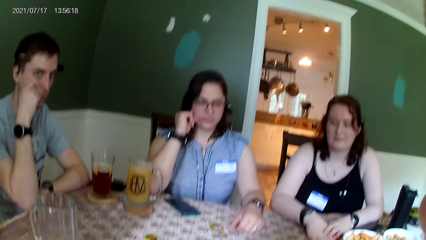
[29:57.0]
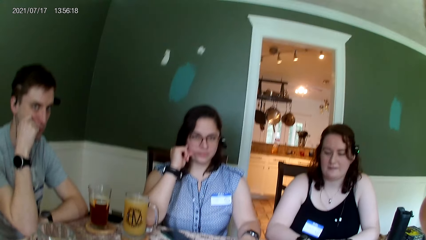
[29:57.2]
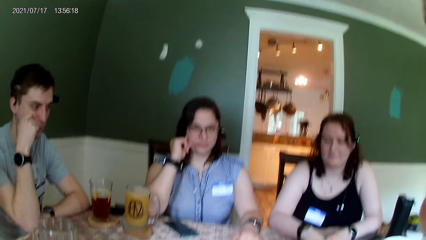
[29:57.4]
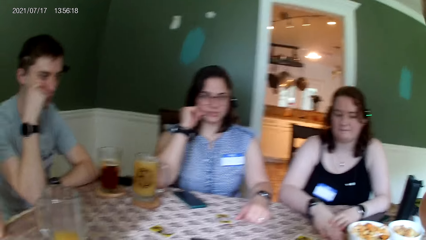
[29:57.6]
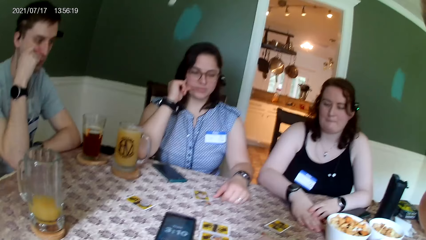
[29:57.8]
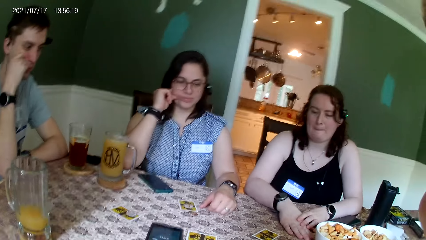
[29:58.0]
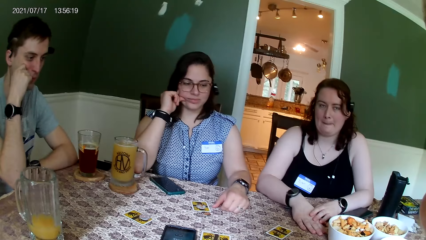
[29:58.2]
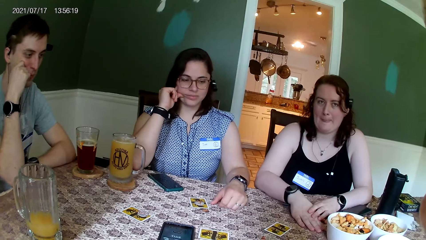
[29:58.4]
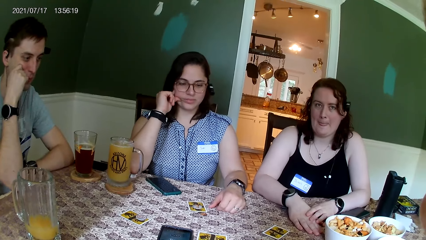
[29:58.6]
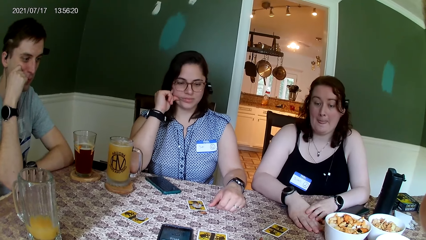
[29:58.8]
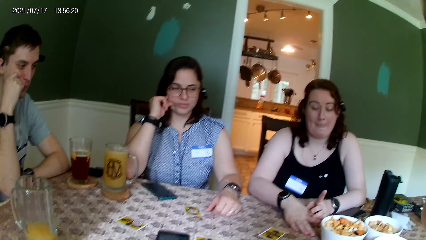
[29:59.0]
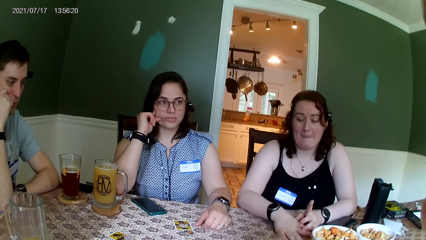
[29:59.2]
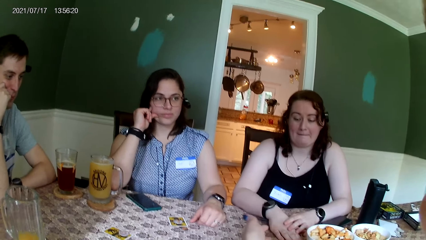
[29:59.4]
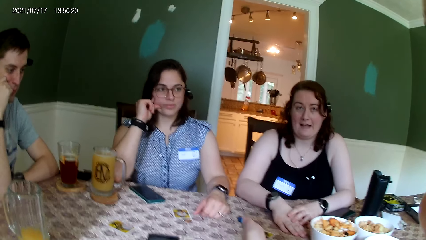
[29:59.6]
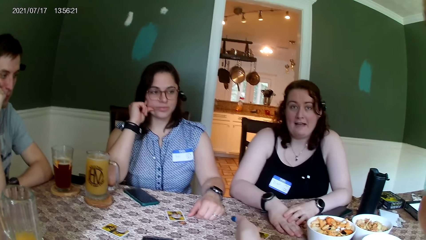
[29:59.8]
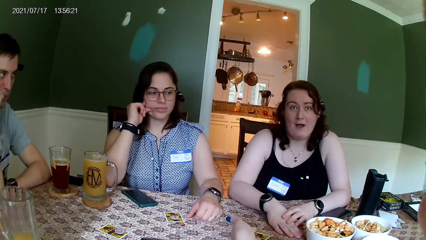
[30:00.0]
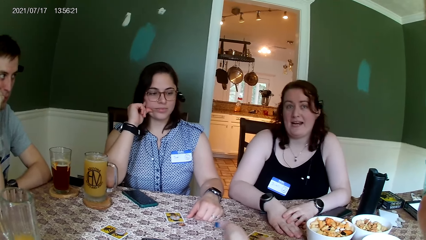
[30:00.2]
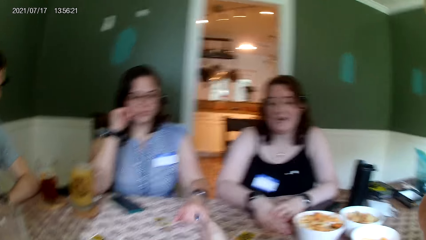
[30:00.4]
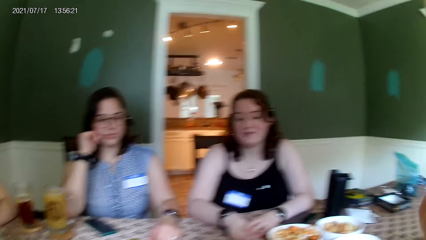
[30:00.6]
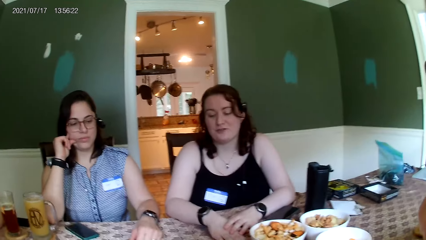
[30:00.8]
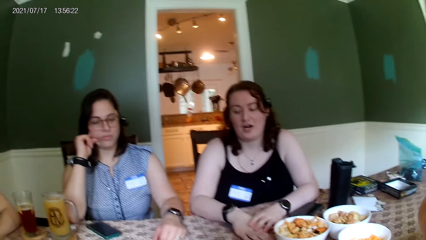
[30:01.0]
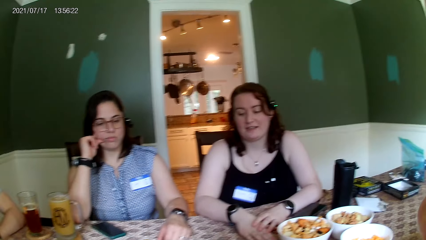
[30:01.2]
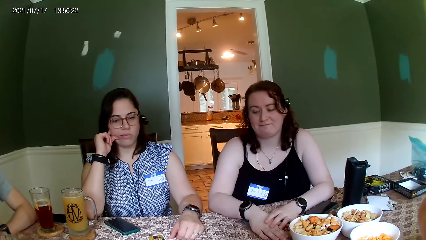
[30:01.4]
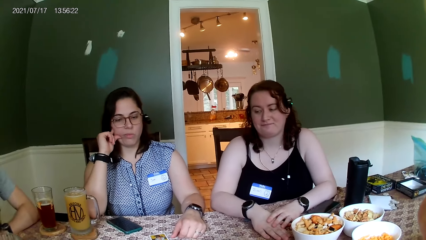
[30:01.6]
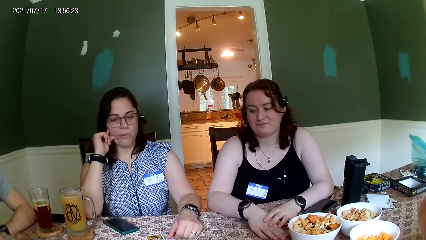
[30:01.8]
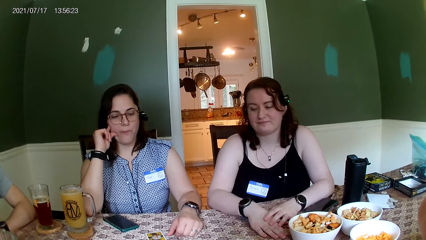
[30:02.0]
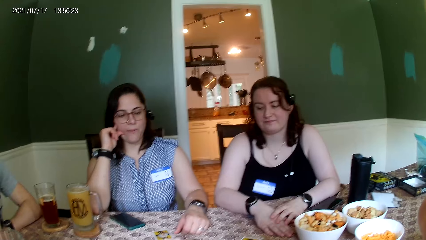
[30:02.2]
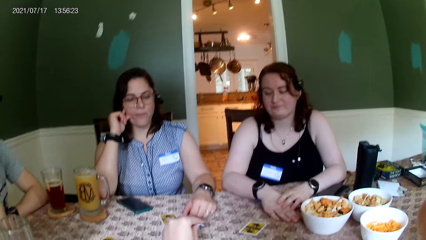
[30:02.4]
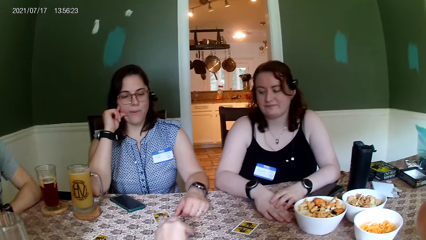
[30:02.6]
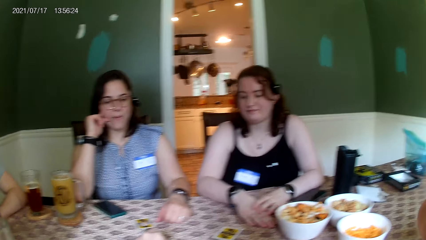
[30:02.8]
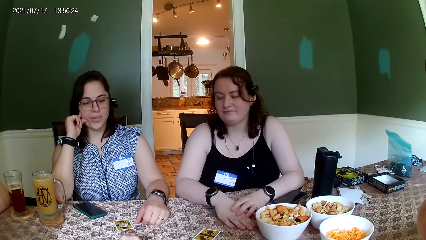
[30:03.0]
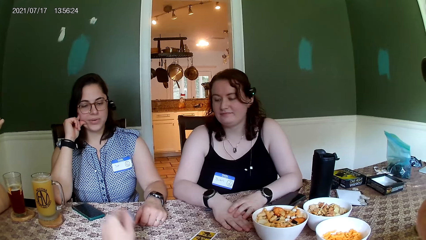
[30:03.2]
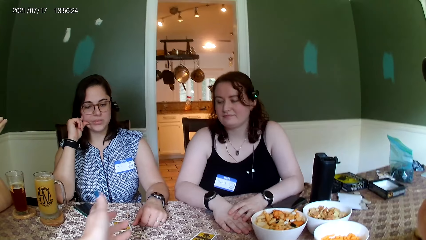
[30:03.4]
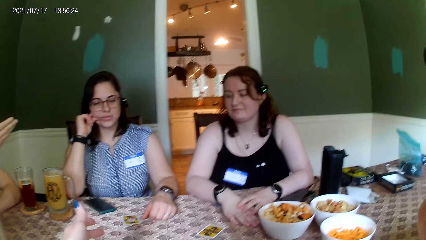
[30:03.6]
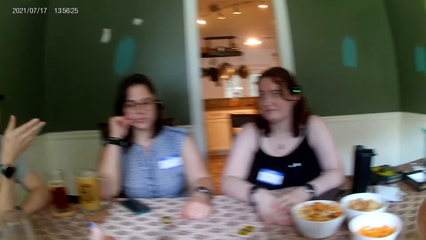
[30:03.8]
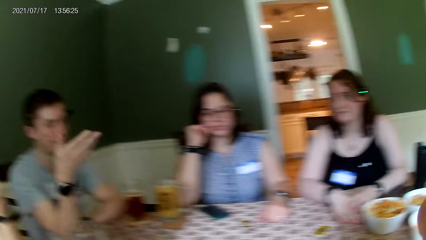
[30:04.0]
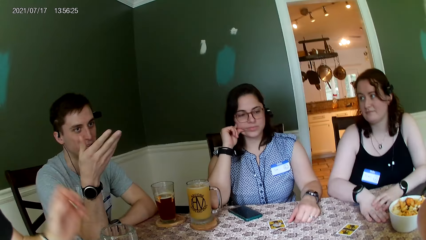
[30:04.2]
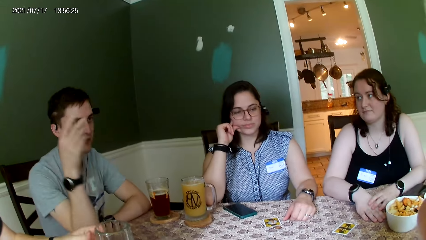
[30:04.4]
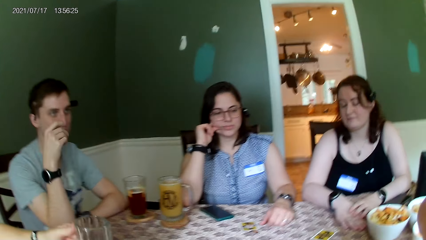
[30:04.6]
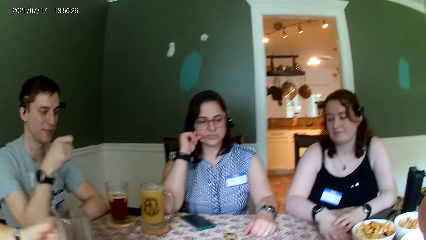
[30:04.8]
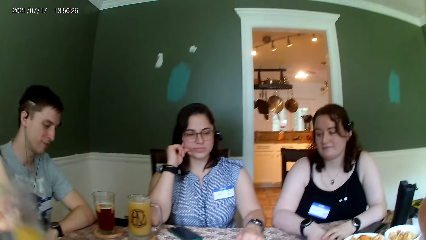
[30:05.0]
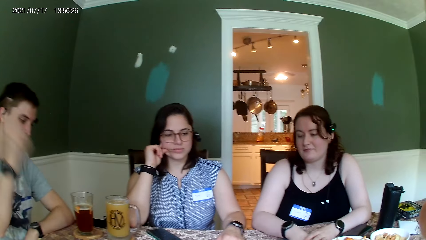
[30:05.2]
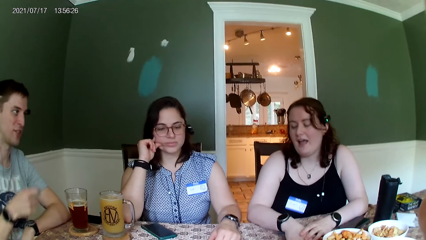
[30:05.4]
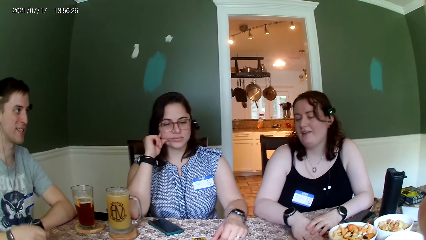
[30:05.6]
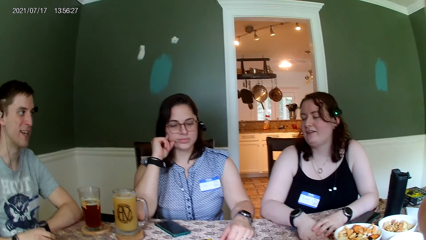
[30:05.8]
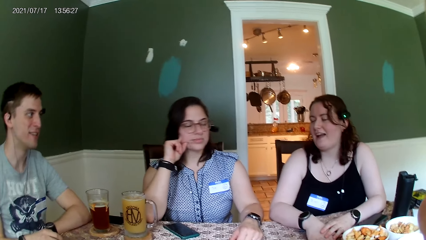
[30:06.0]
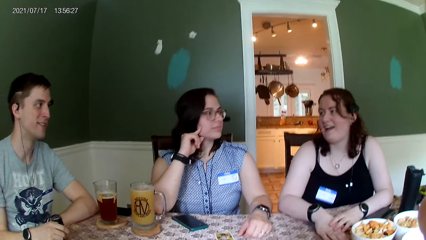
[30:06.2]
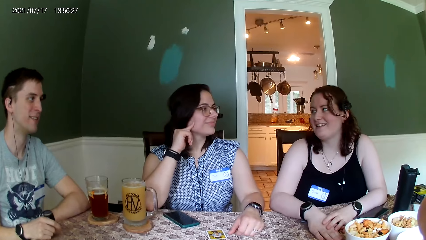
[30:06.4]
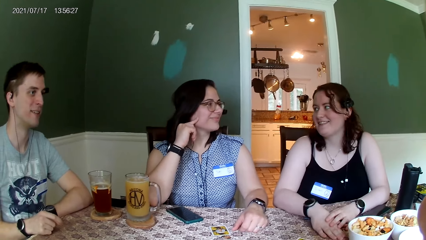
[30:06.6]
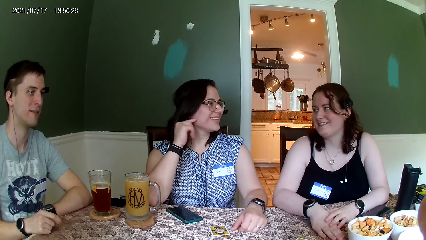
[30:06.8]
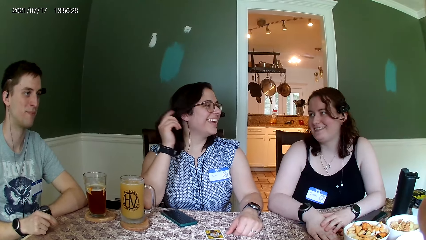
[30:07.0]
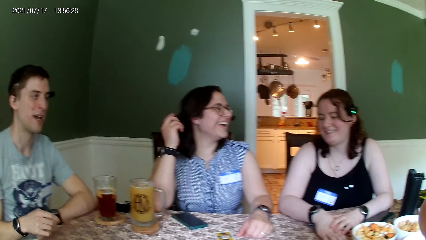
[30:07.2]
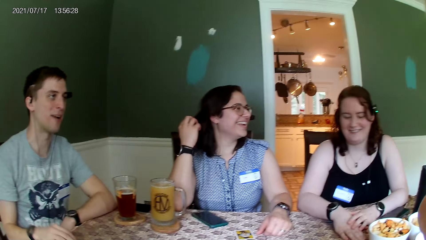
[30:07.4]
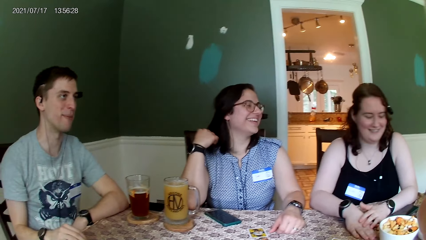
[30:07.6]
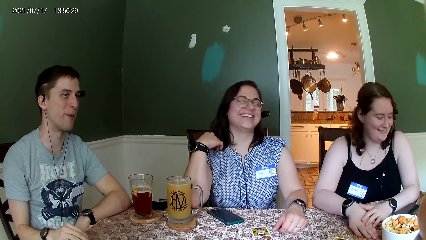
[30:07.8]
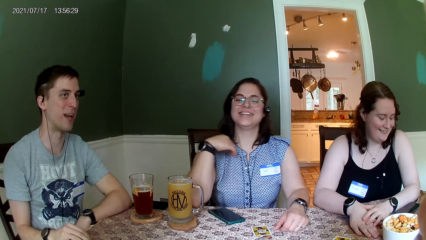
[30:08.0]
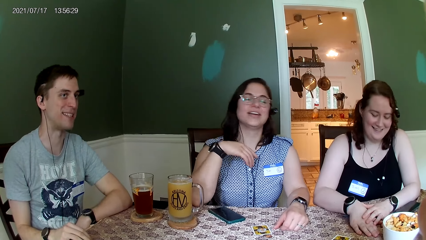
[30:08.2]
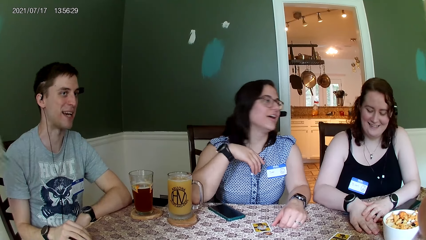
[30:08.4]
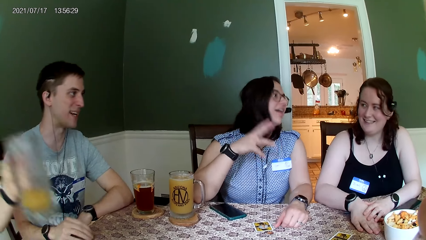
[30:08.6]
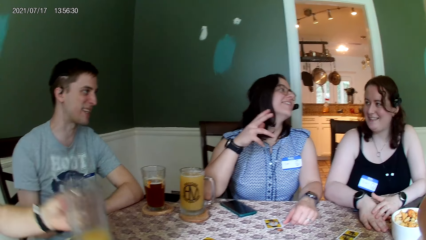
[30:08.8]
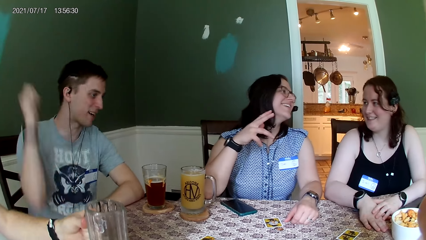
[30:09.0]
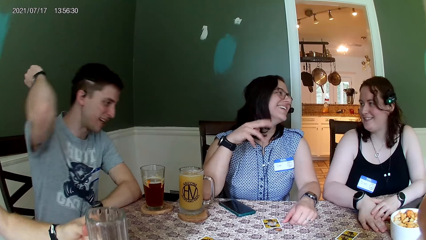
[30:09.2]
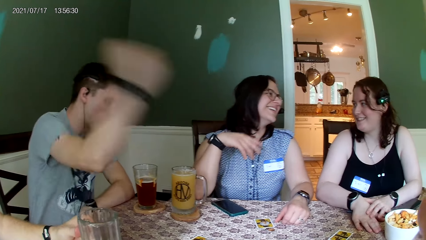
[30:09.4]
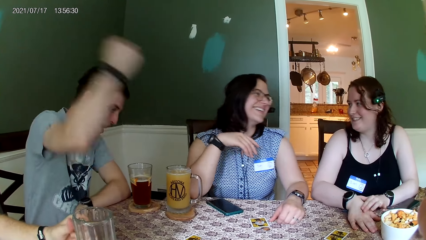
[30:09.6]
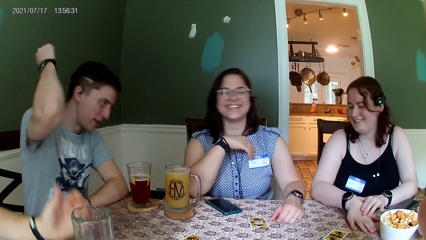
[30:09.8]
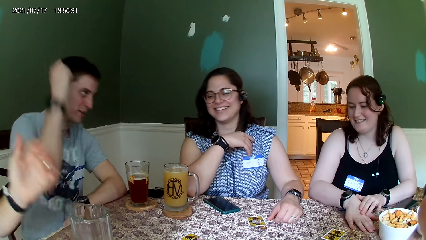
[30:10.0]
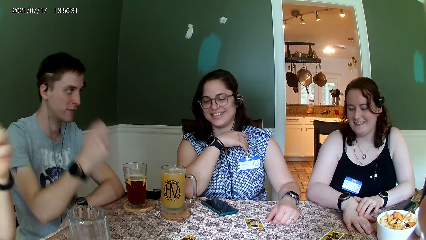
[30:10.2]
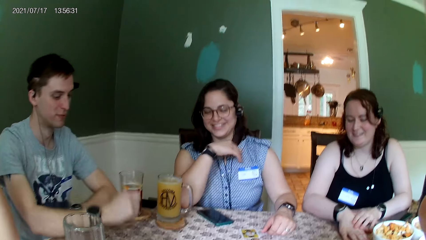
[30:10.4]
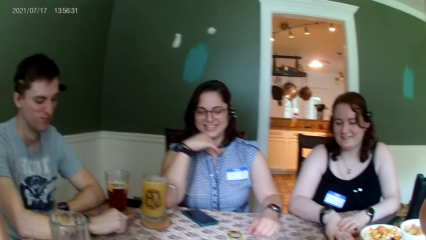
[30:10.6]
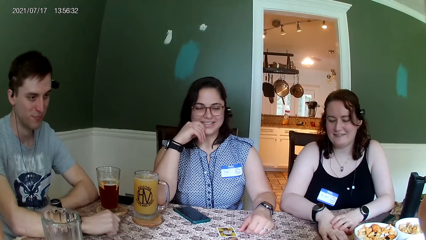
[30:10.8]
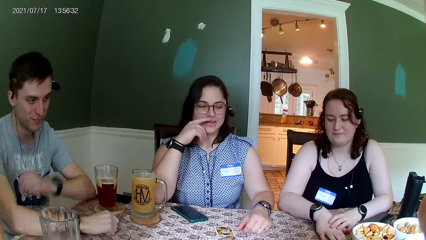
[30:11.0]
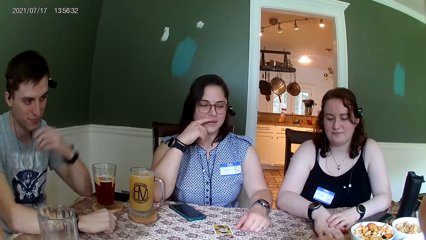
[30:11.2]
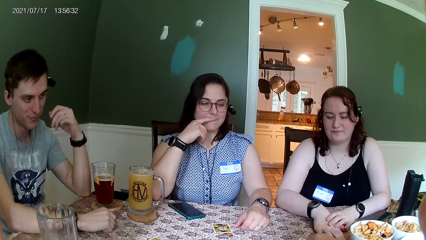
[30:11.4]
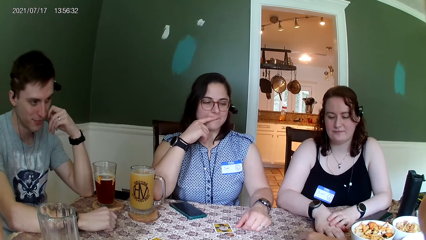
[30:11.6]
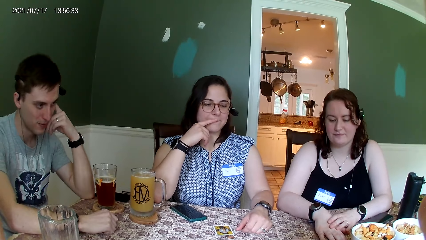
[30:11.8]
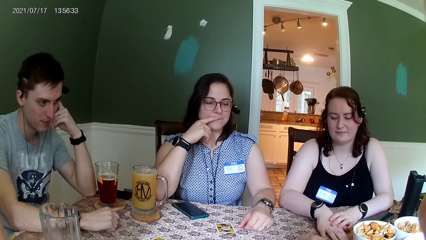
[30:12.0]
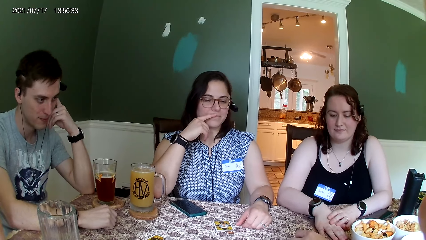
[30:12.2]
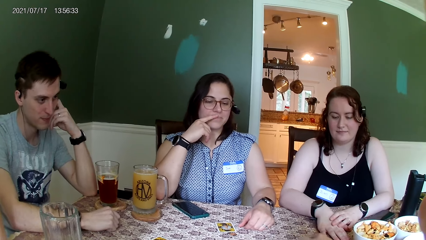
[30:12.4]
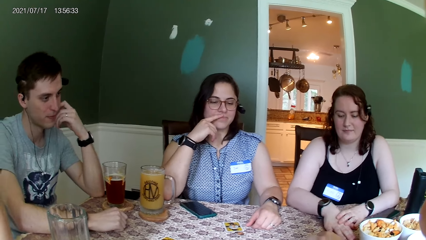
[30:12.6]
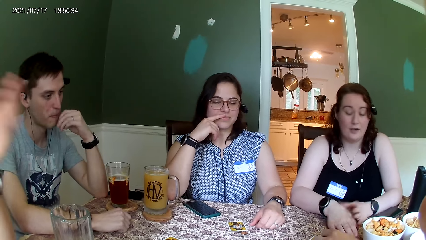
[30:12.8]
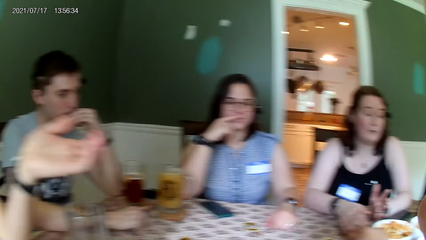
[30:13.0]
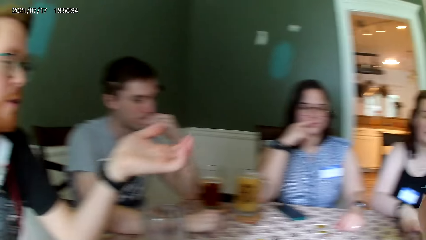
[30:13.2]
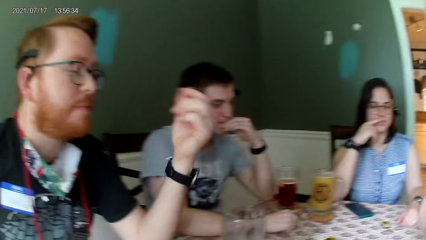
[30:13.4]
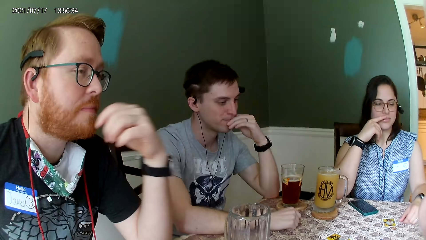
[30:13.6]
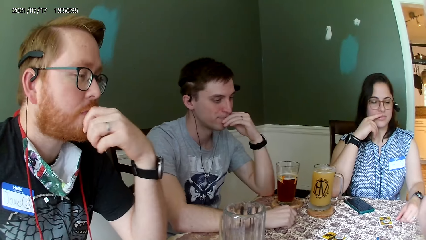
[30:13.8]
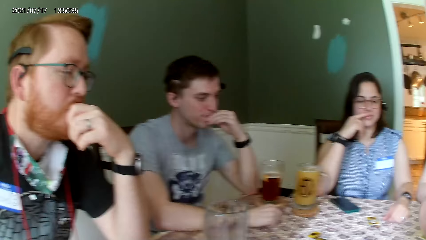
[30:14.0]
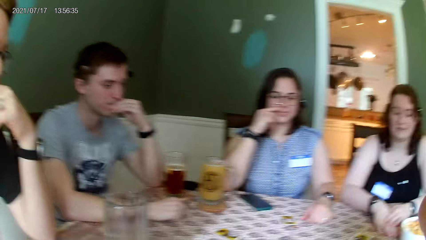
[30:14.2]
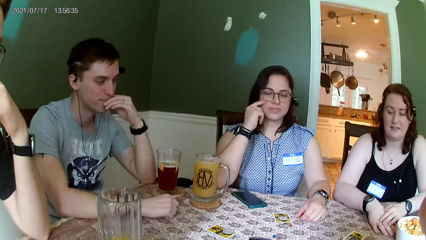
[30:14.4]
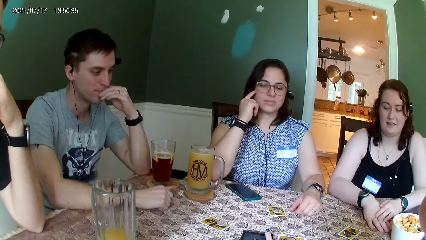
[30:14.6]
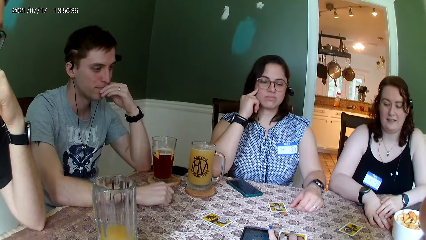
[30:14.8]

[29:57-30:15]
A woman converses with the camera wearer. A man converses with everyone on the table. Another man carries a glass cup from the table with his right hand. The woman converses with everyone on the table. The first man converses with everyone on the table. The other man drops the glass cup on the table with his right hand. The camera wearer converses with everyone on the table.
